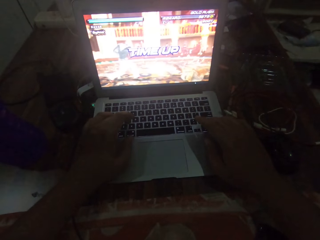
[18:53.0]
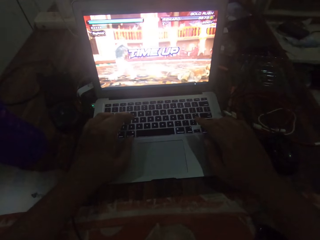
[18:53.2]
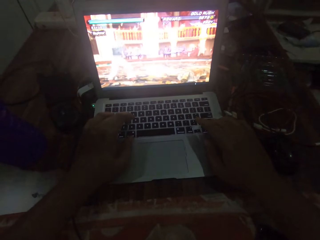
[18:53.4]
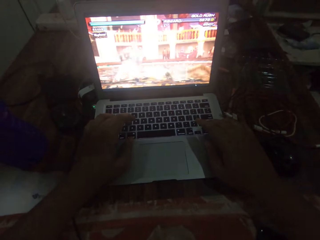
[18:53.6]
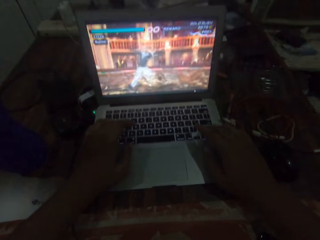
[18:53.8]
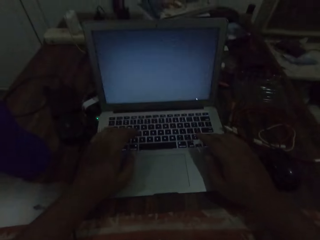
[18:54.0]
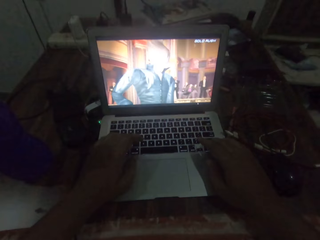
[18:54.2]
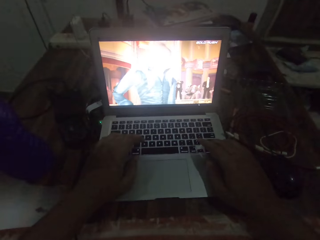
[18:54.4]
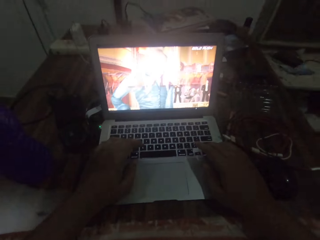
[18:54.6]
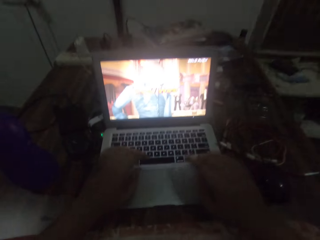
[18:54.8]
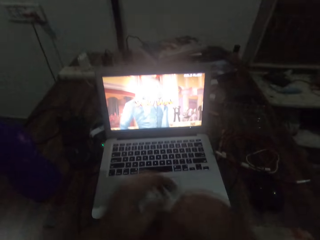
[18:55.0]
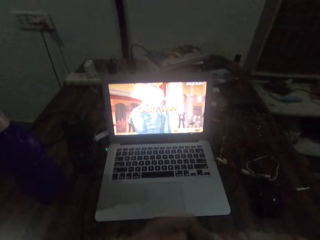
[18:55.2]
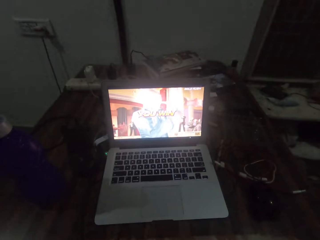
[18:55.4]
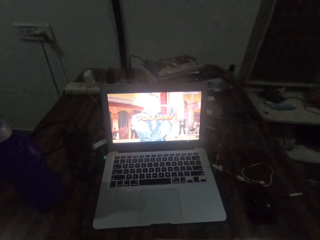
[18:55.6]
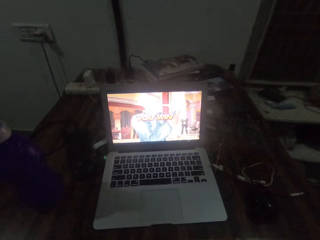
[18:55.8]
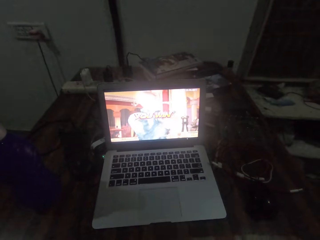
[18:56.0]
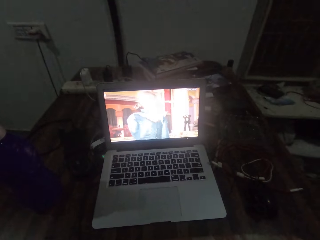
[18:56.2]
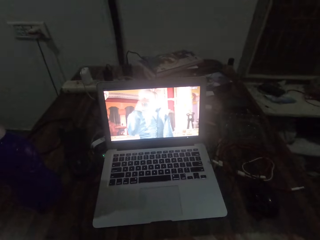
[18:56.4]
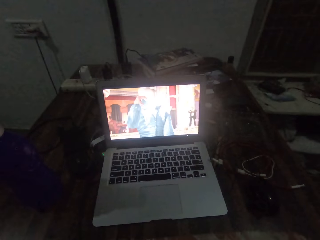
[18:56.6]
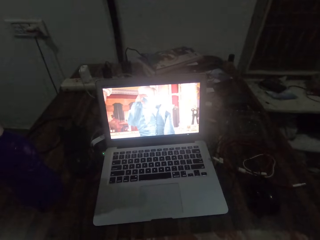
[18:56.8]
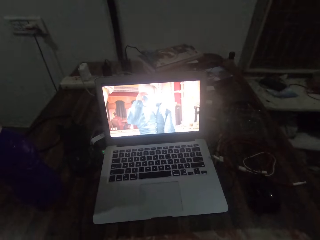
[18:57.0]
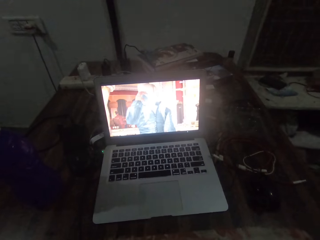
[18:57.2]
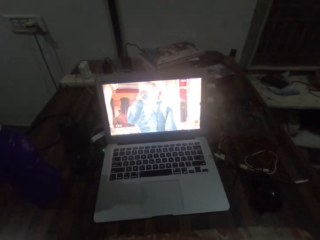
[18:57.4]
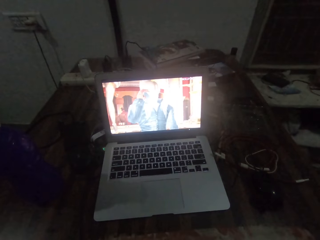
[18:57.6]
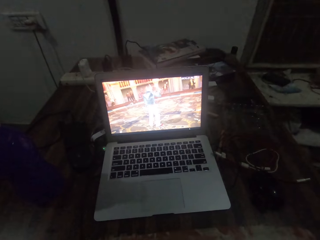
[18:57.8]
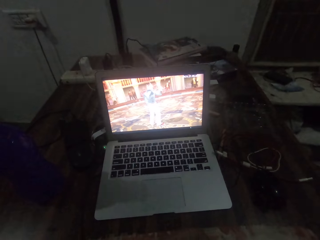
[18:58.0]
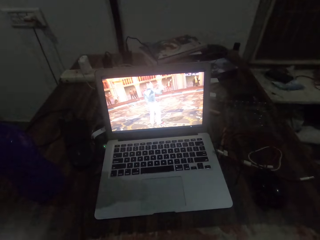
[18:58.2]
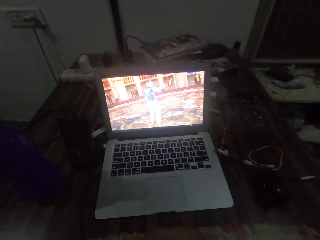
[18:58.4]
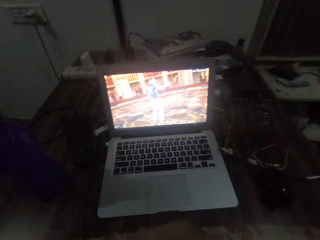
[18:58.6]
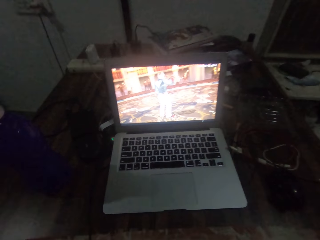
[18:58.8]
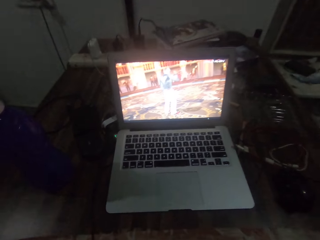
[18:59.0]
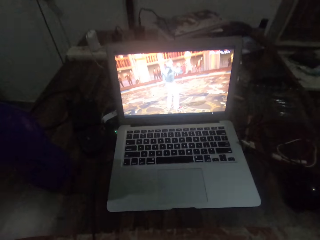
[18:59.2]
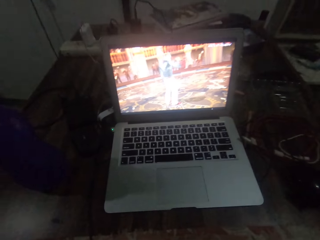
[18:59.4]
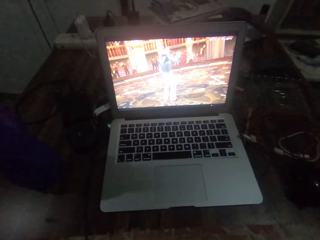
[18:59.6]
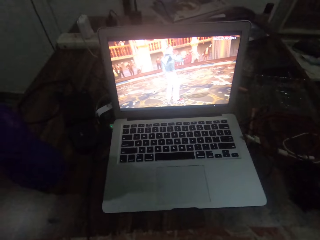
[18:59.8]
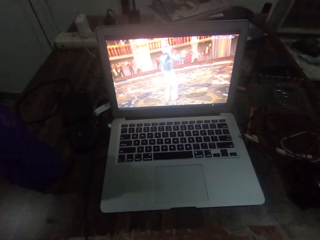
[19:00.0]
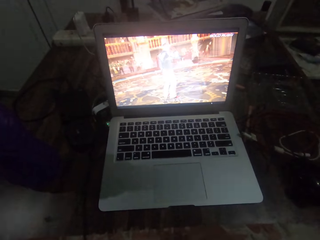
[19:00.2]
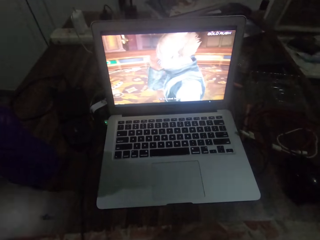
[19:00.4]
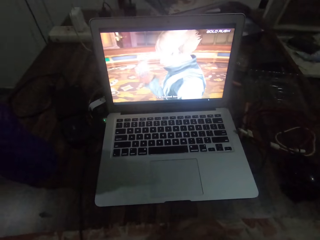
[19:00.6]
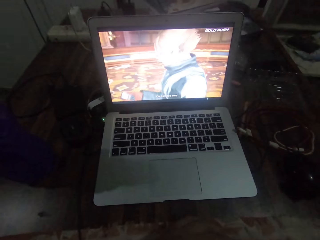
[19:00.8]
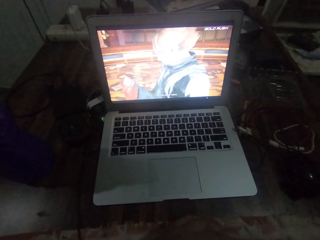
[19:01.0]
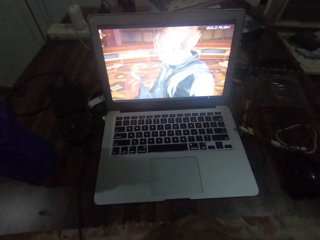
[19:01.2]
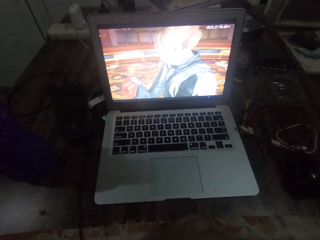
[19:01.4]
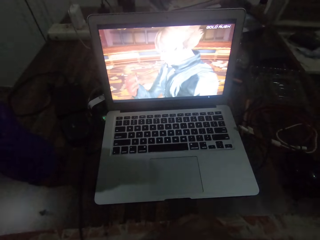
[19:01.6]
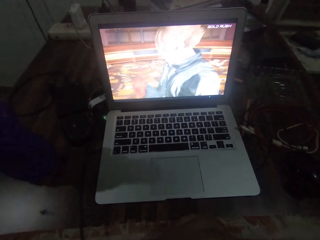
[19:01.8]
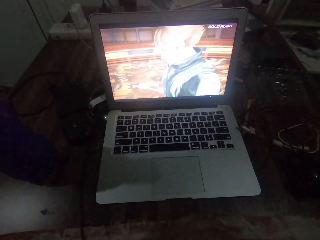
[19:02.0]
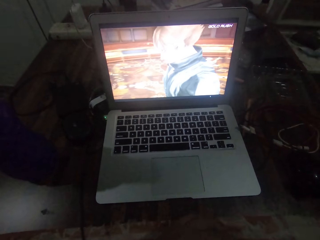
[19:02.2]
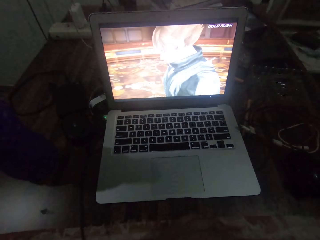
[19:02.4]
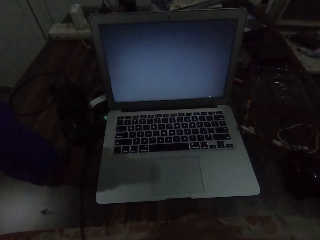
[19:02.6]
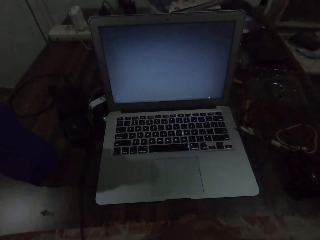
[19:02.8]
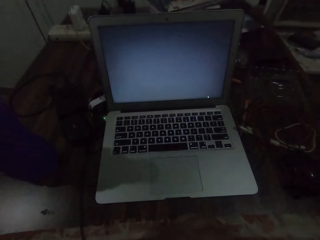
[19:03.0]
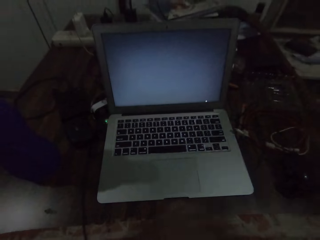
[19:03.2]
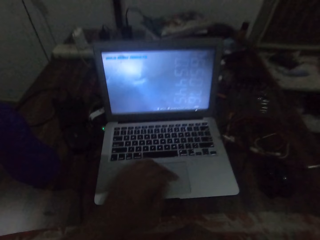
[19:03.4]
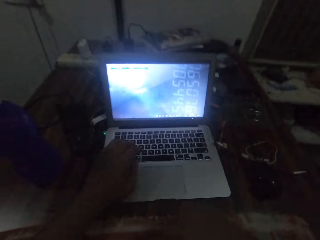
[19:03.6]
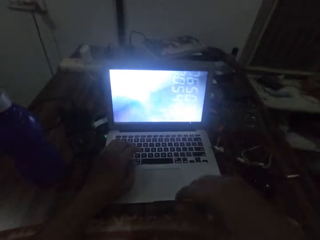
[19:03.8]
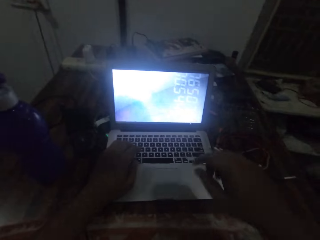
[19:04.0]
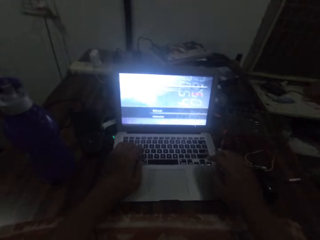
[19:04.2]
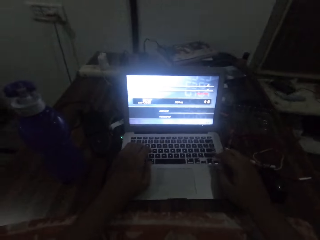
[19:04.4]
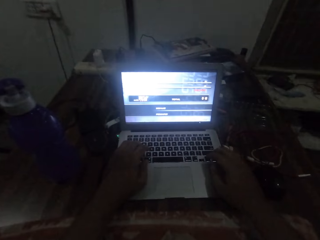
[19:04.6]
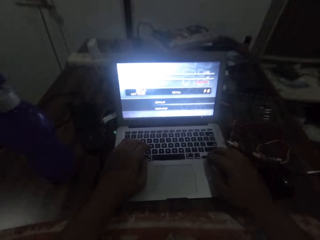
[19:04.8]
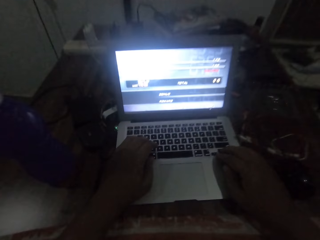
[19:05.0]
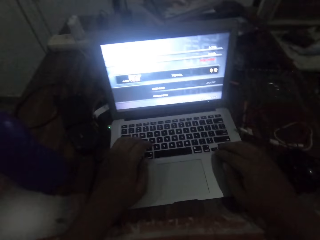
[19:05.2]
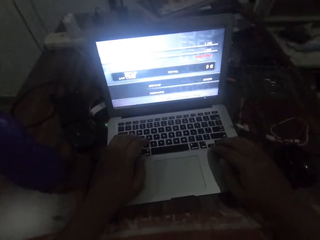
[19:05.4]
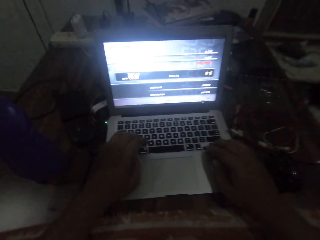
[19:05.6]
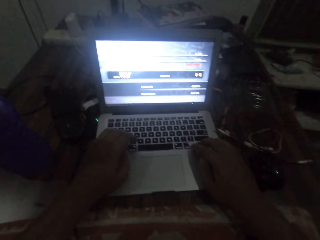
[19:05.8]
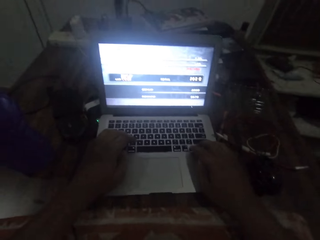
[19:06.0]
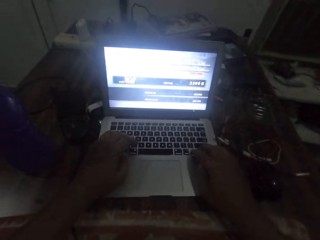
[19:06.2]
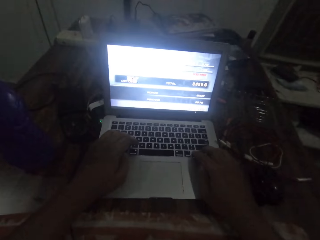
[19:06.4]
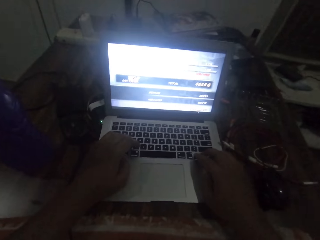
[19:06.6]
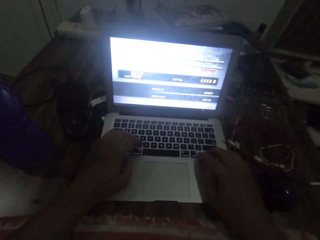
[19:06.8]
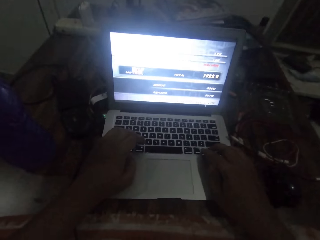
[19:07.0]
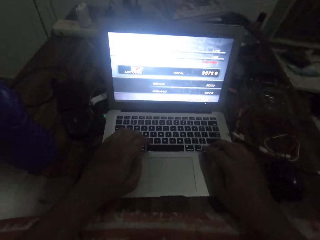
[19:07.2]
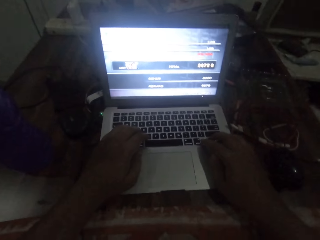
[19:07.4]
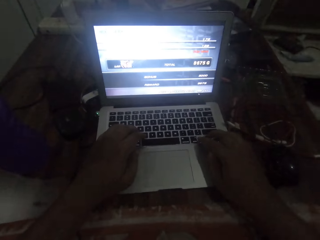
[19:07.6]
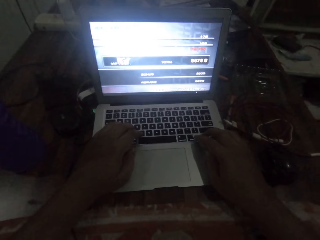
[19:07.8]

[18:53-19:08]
The camera wearer scratches his right hand with his left hand. He operates the laptop with both hands.

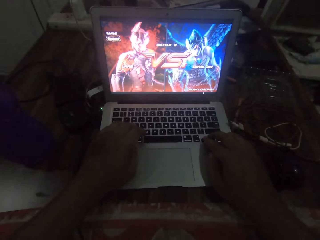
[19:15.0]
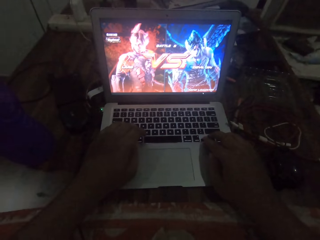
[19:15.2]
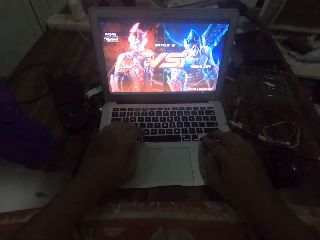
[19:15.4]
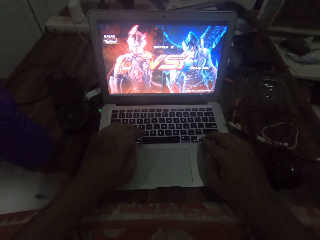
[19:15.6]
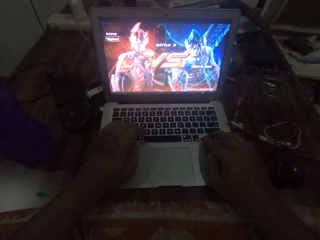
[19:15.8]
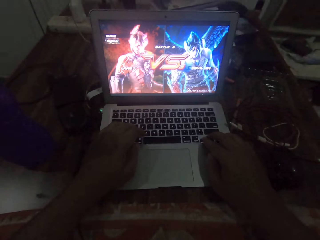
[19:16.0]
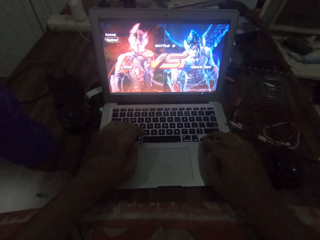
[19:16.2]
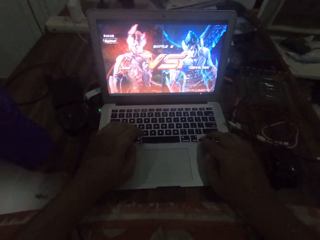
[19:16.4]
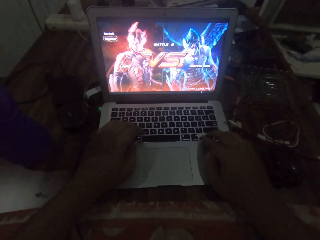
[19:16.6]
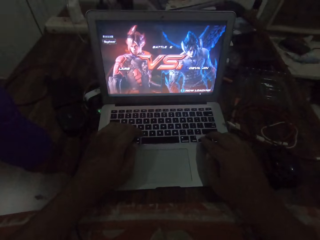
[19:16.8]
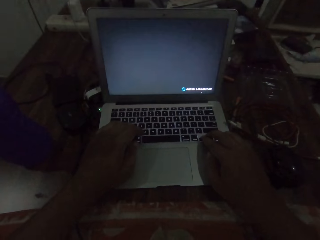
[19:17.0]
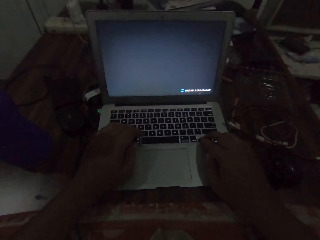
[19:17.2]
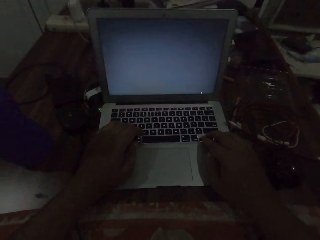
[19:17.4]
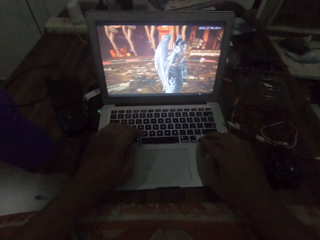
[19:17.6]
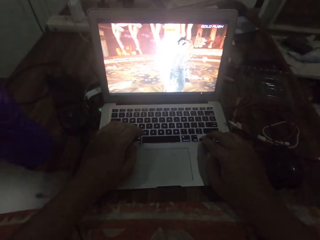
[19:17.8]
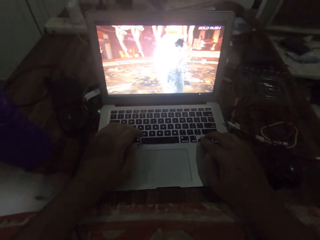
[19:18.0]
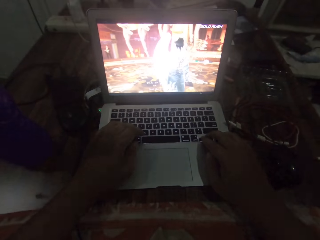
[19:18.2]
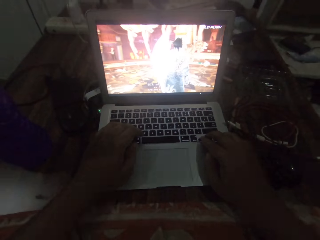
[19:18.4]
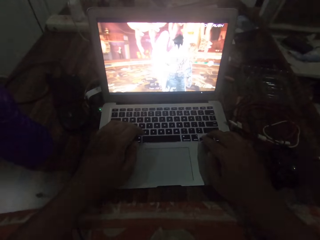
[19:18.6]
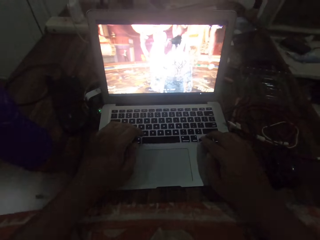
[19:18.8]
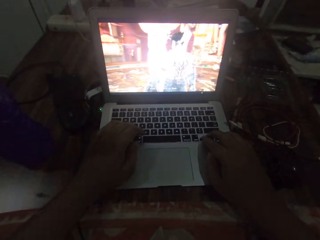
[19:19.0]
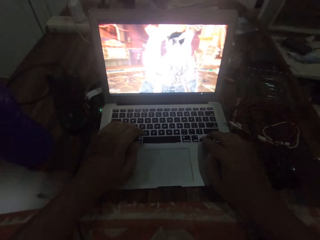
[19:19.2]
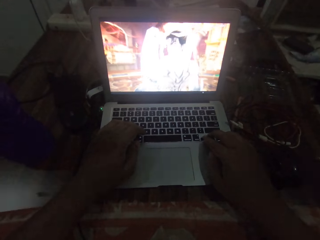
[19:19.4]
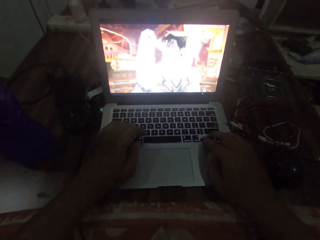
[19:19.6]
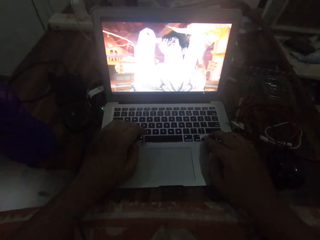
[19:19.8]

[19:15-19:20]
The camera wearer plays a game on the laptop.

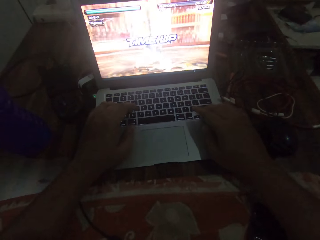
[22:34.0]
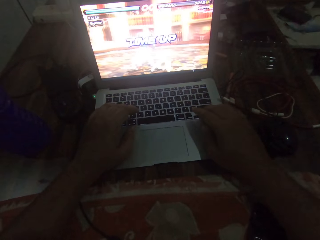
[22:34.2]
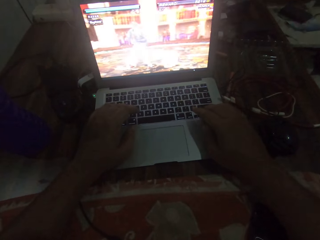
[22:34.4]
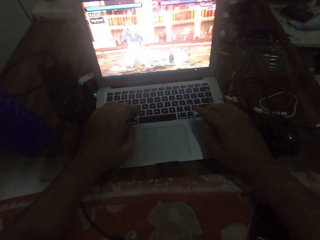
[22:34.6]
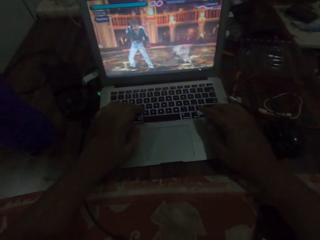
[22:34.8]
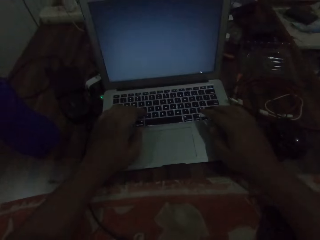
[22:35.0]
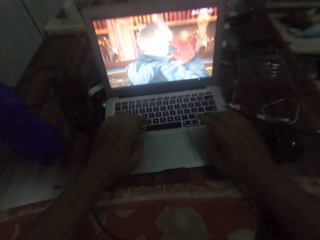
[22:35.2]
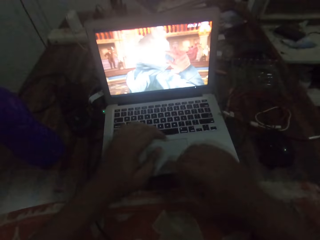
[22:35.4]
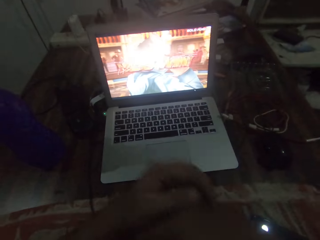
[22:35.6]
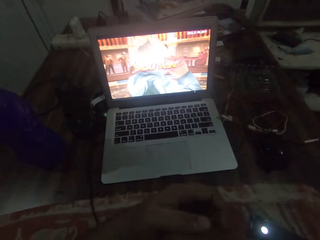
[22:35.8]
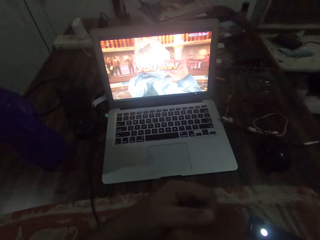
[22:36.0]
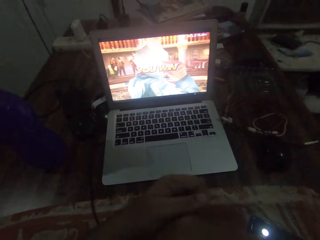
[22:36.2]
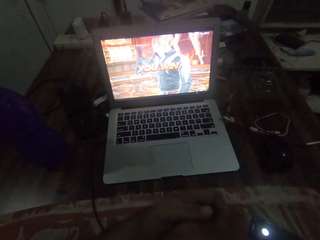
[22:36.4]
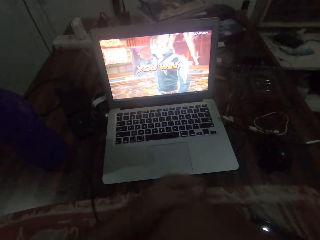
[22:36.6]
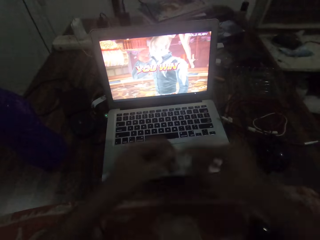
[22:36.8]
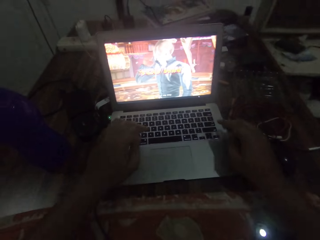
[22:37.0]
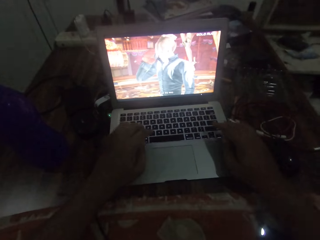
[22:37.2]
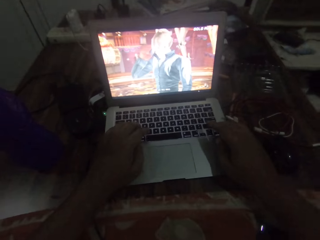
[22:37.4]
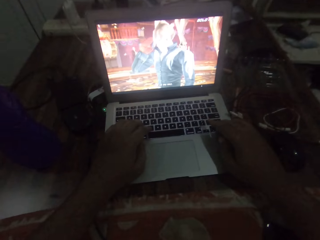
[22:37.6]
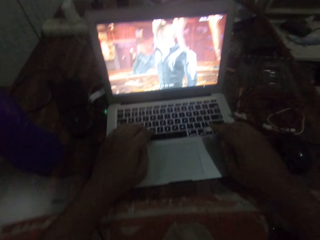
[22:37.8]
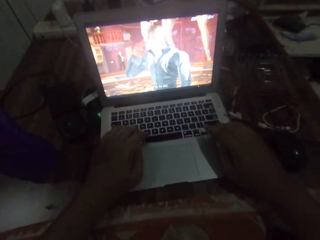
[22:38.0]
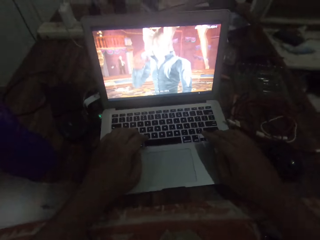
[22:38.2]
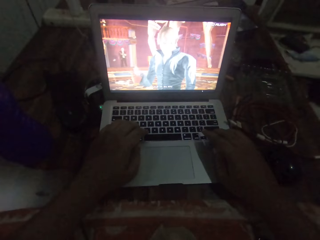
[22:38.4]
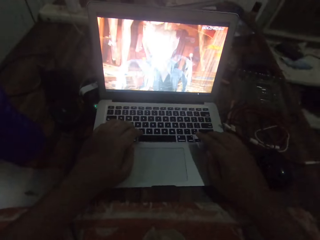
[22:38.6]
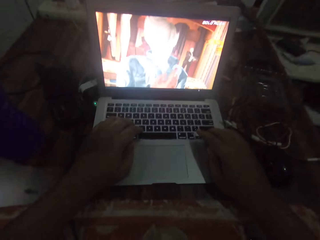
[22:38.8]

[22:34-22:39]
The camera wearer scratches his right hand with his left hand. He operates the laptop with both hands.
